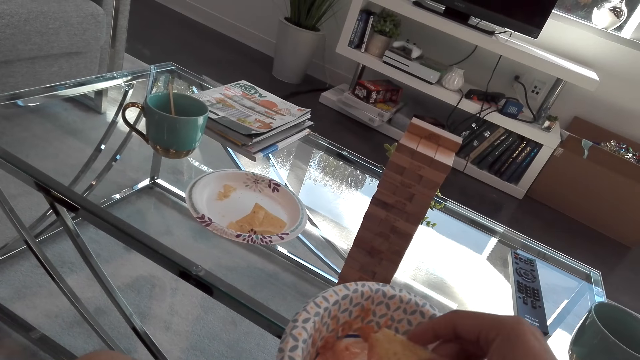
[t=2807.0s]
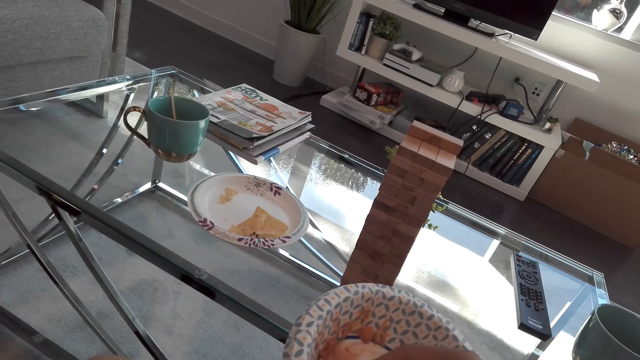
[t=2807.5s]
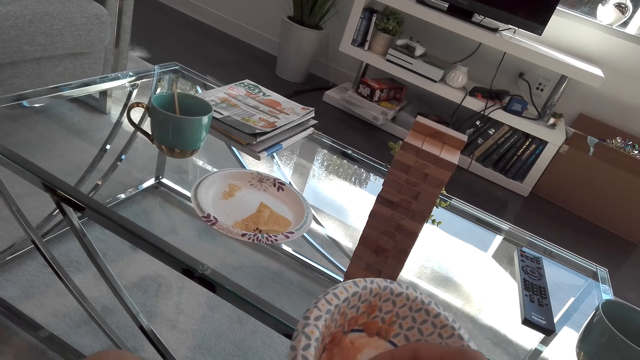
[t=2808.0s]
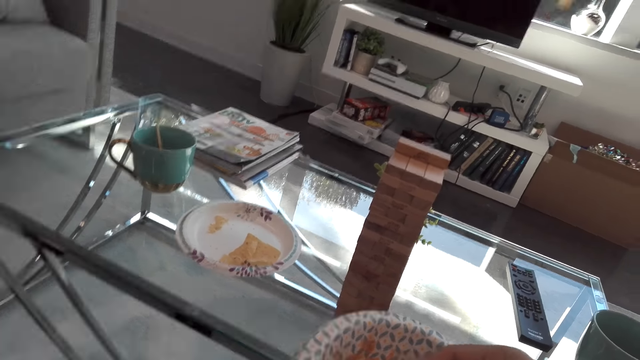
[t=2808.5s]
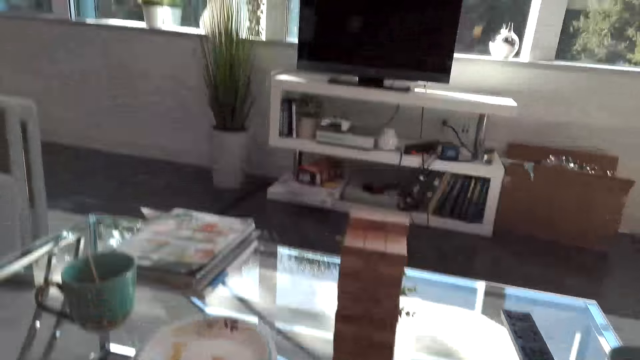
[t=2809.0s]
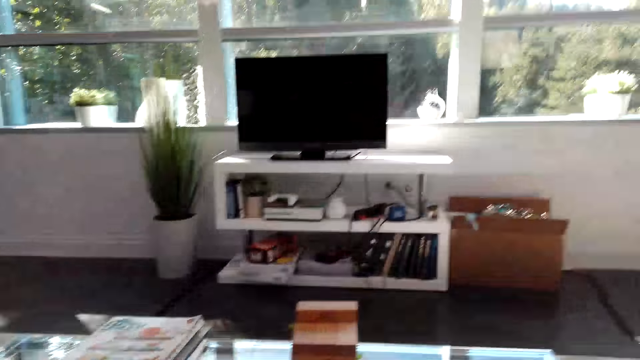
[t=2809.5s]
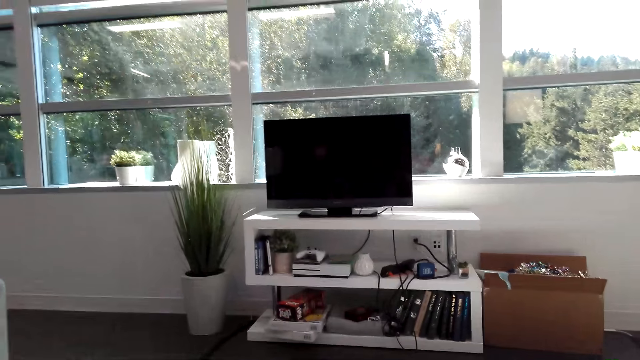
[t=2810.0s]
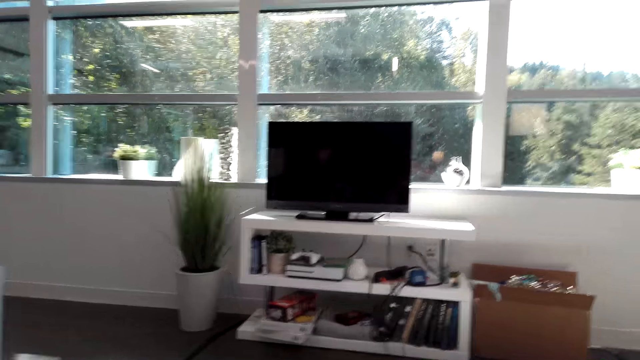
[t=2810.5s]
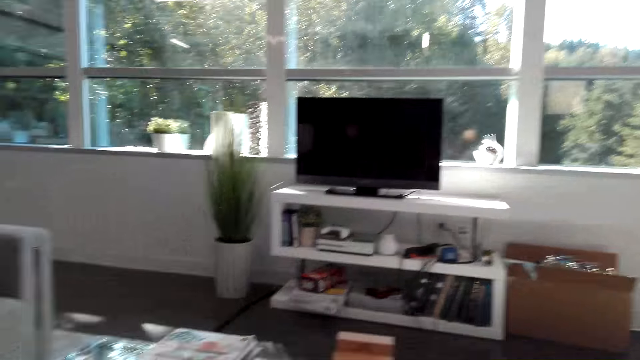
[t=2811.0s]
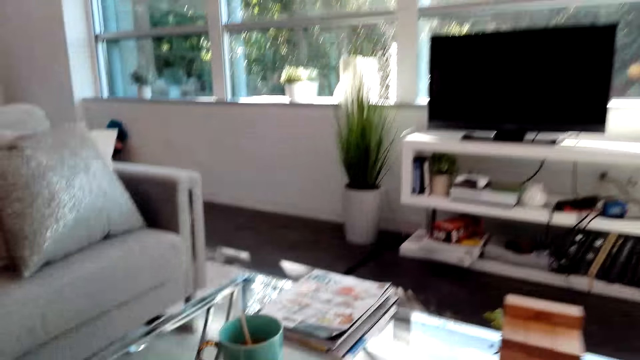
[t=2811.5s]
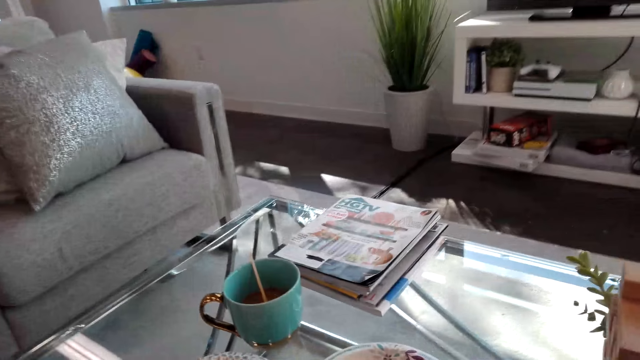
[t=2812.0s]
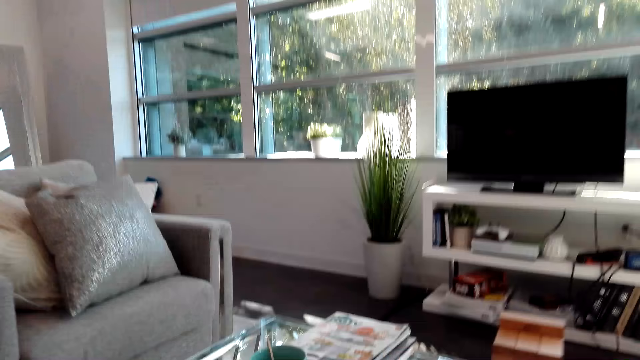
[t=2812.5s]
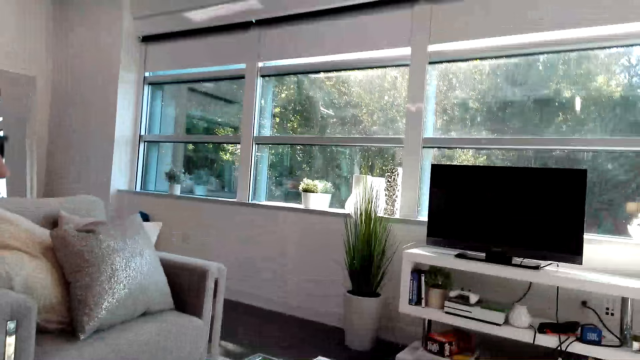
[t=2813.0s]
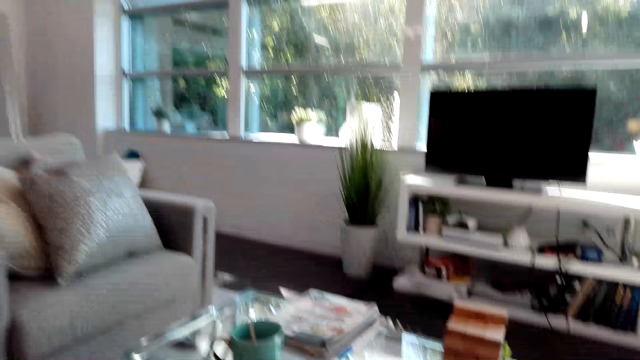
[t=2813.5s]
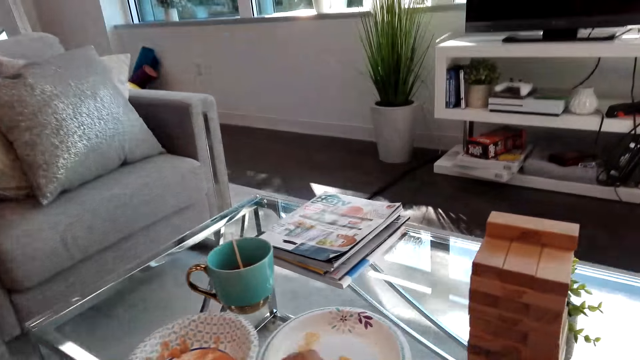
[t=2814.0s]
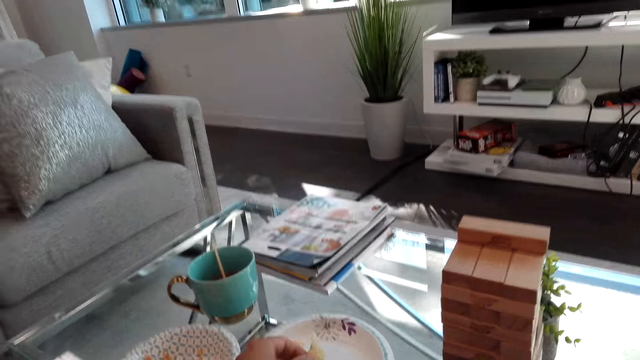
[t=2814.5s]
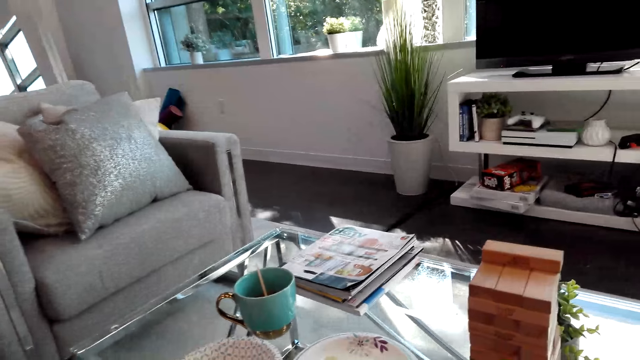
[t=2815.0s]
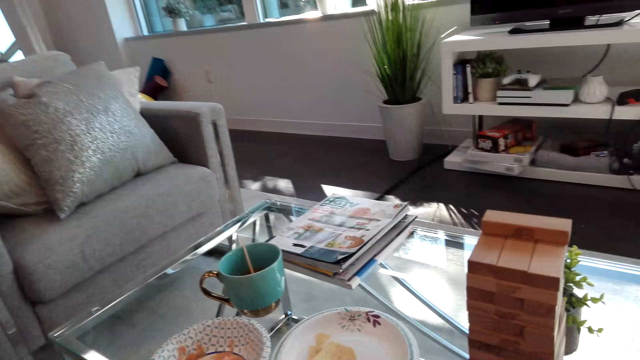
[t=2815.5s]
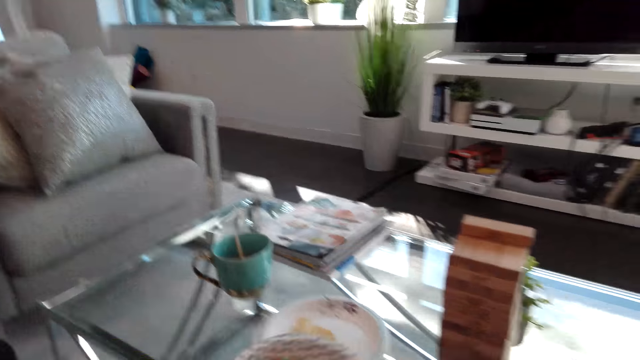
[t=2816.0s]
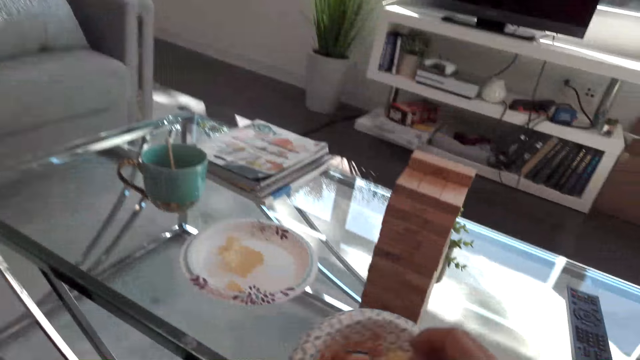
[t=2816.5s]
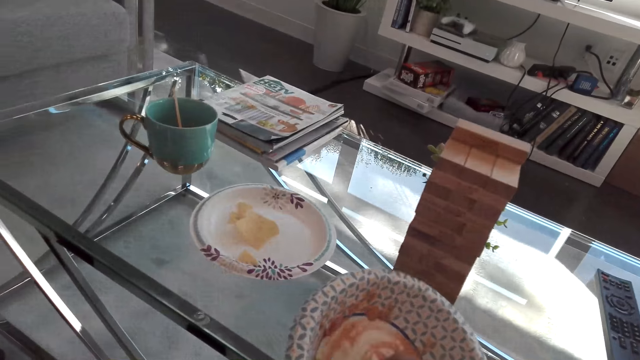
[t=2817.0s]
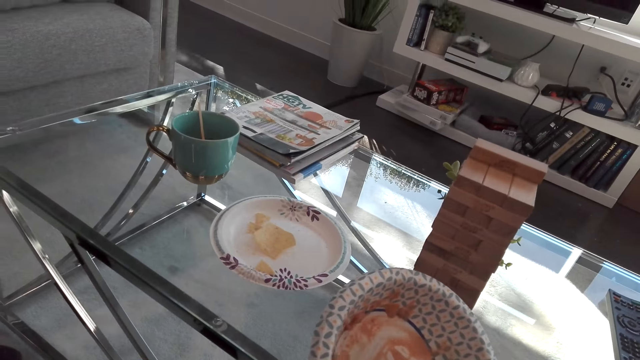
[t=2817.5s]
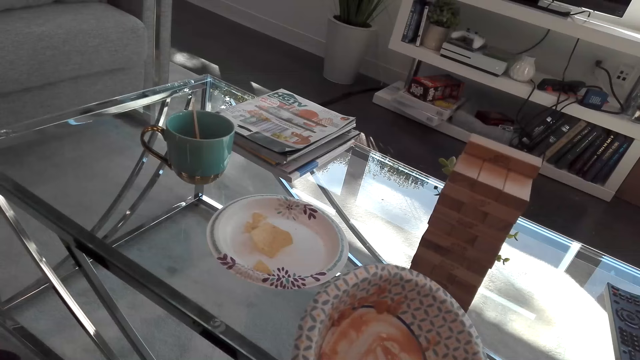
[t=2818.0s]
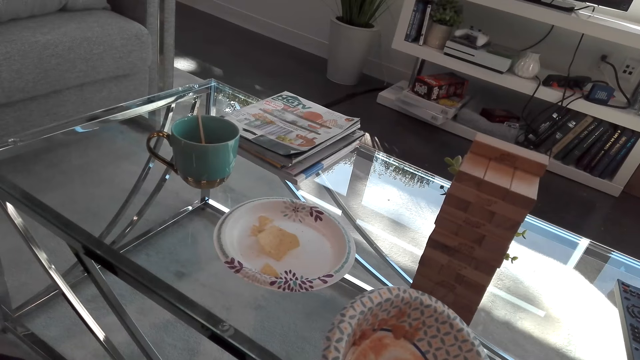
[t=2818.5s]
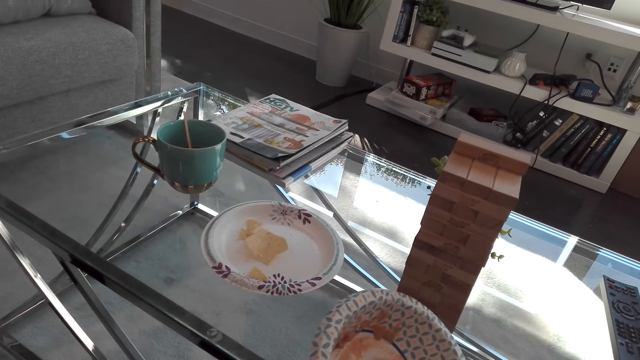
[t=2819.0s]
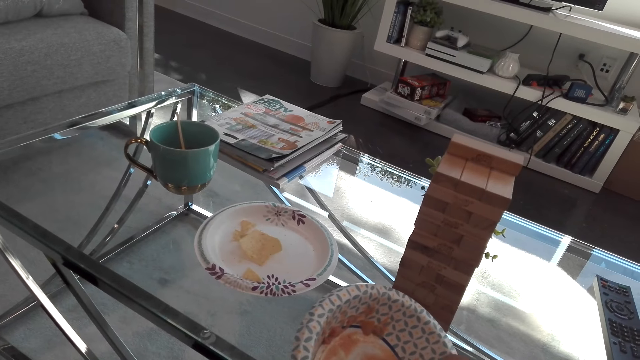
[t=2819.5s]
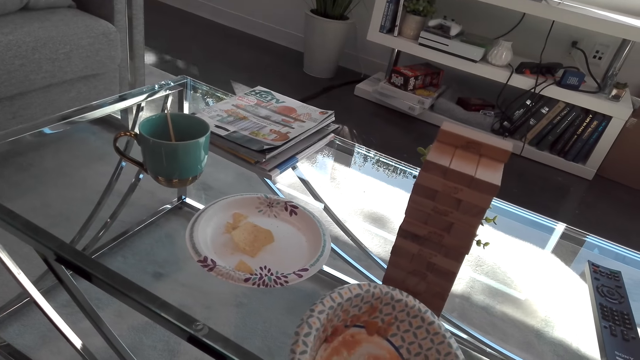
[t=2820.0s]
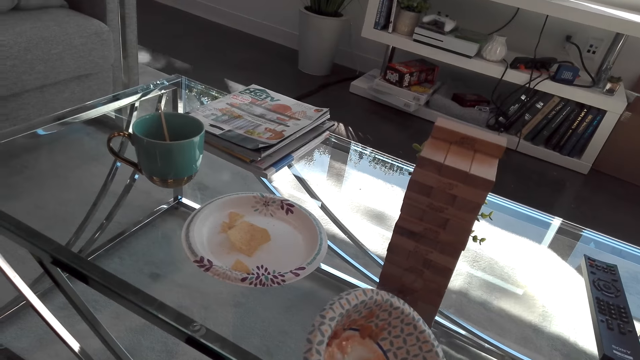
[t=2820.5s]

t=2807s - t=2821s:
The camera wearer eats something. They look around. They look at the TV. They put the plate on the table. They look at the TV. They look at the plate. They pick up the plate. They scoop something from the plate. They dip a crisp in the sauce.

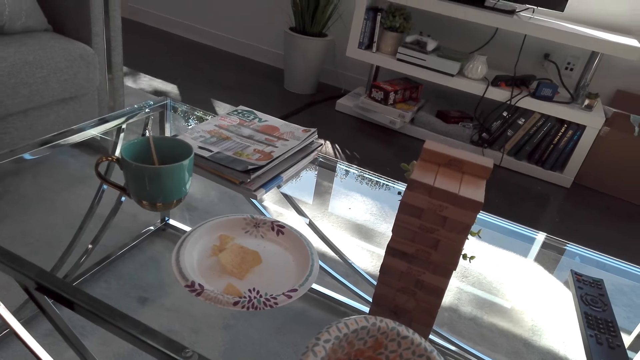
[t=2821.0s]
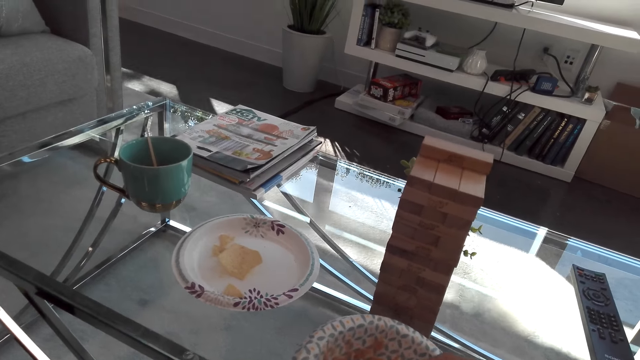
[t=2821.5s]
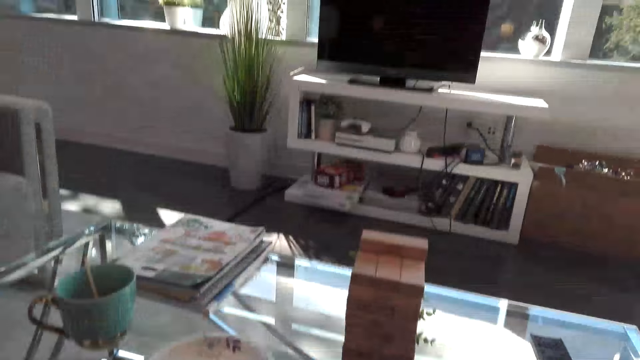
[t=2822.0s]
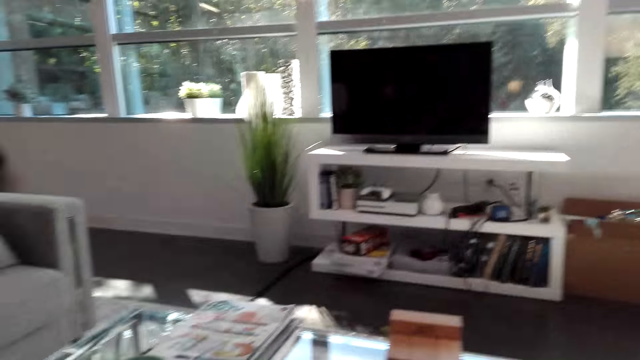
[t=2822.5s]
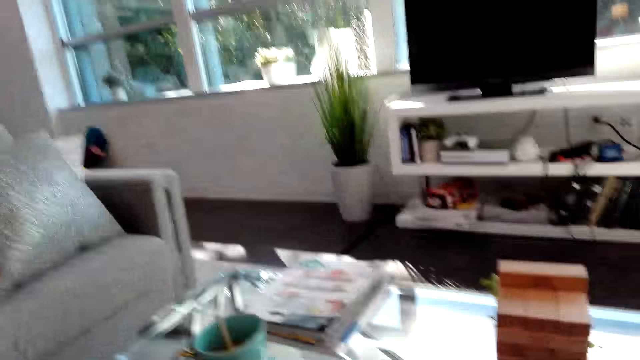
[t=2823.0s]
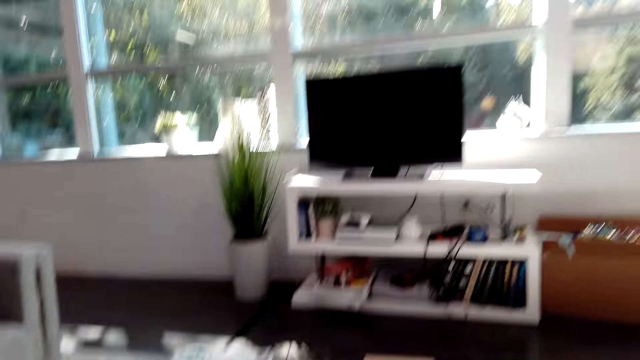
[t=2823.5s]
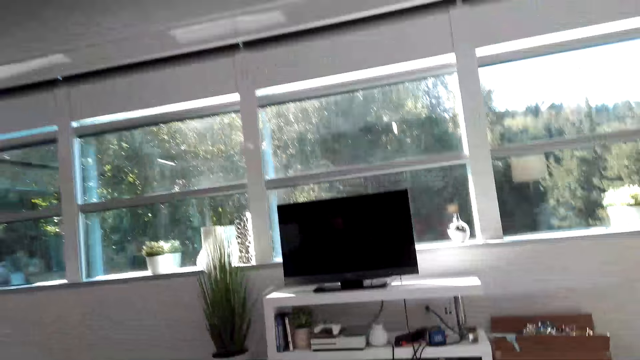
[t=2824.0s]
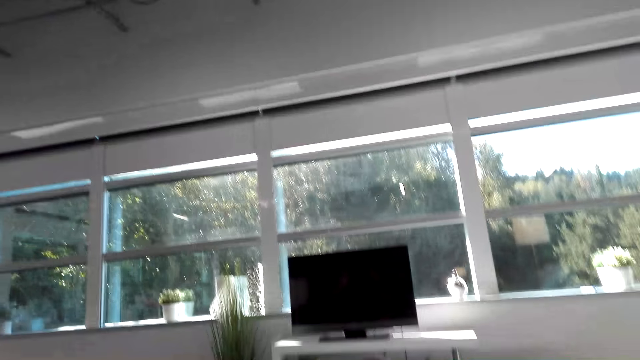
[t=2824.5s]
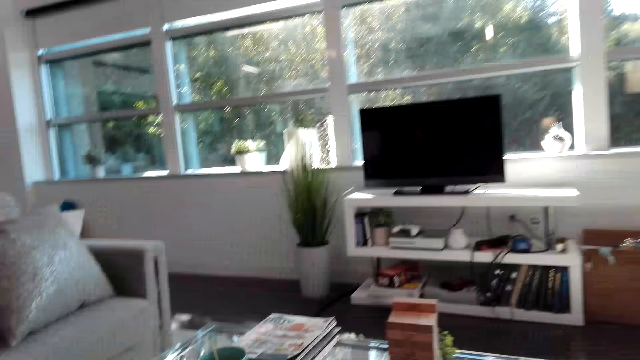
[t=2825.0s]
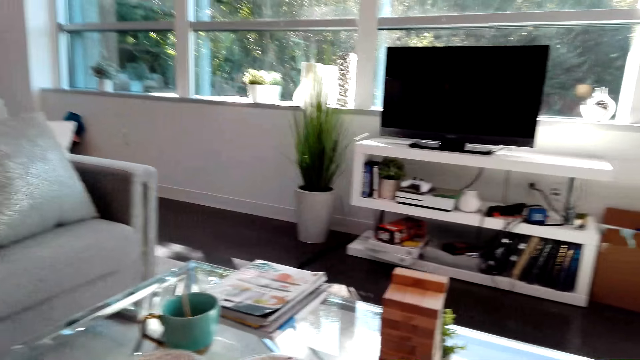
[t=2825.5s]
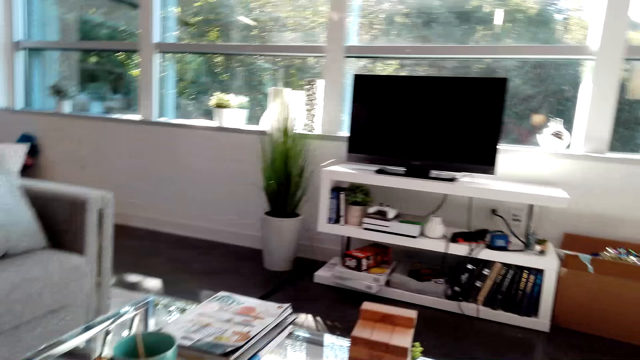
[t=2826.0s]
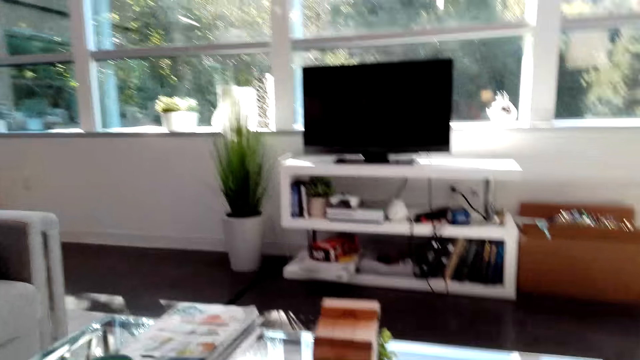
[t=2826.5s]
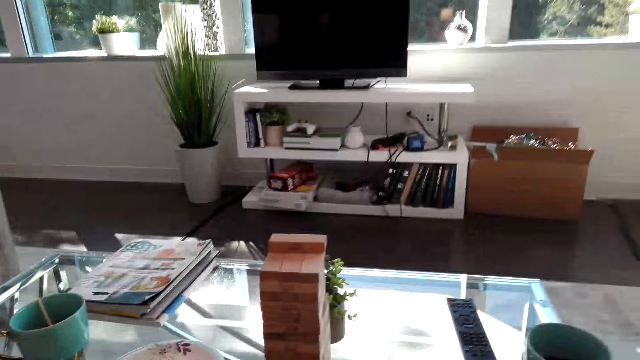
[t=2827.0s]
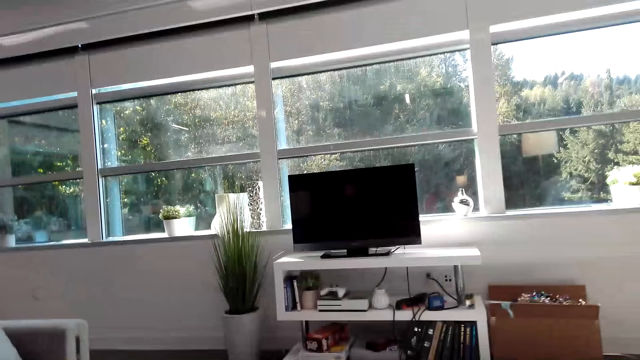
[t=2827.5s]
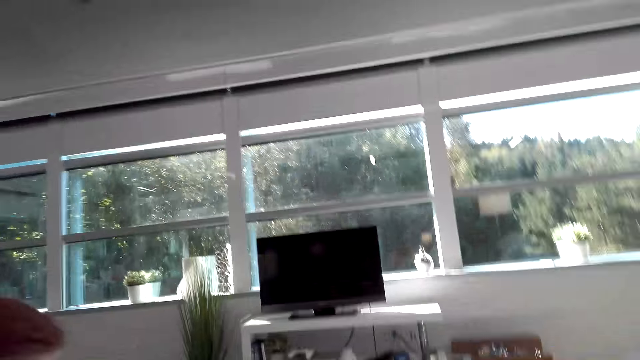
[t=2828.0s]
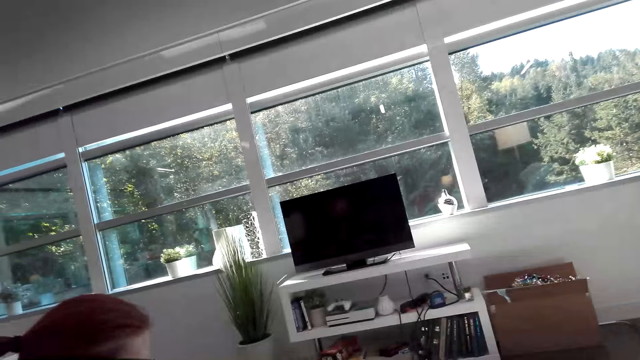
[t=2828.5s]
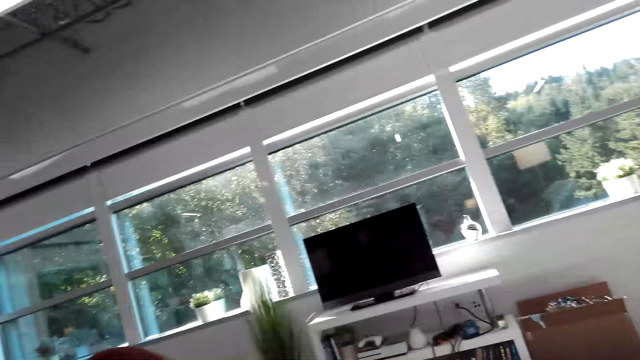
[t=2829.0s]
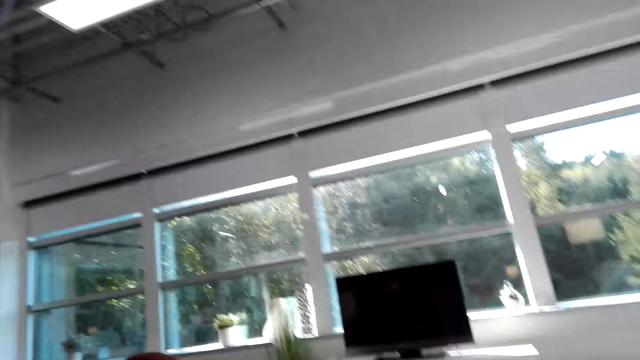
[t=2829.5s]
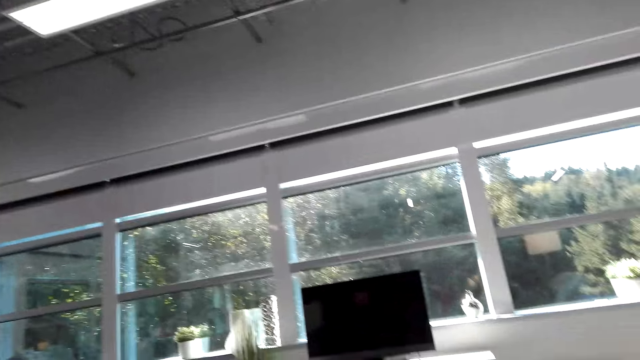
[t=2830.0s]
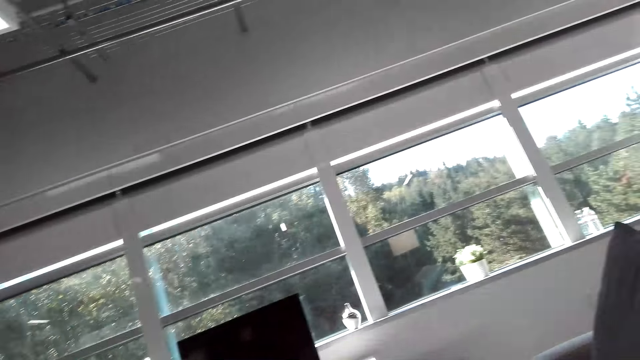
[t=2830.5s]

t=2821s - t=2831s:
The camera wearer looks at the TV. They look around.
